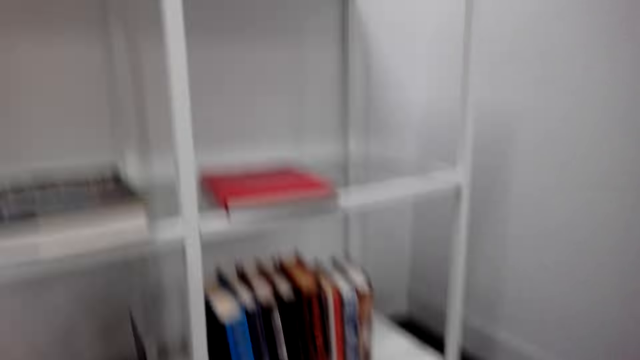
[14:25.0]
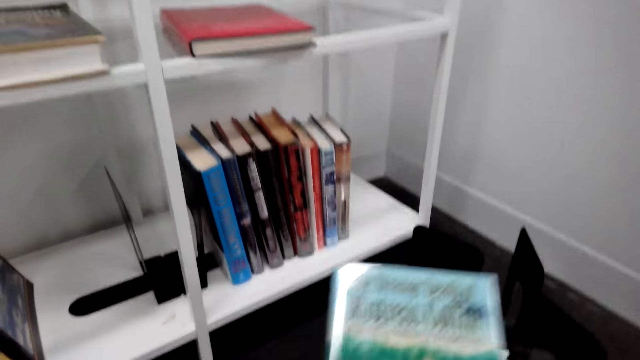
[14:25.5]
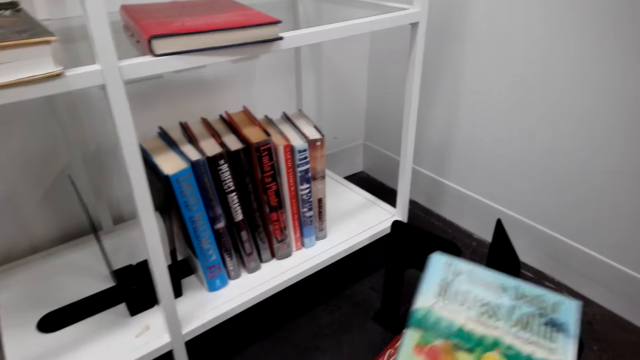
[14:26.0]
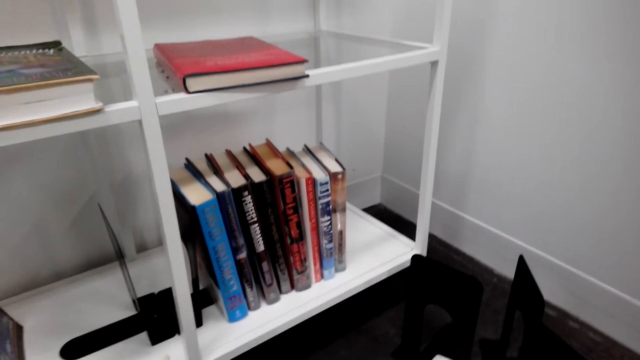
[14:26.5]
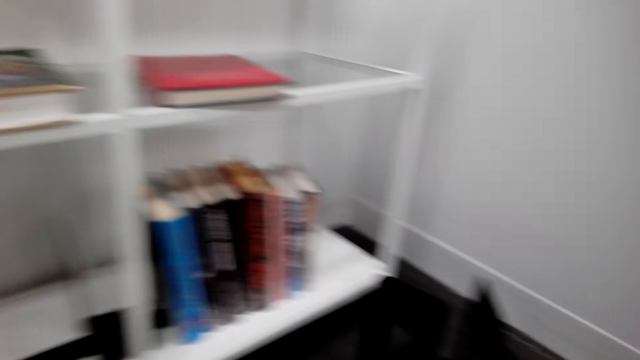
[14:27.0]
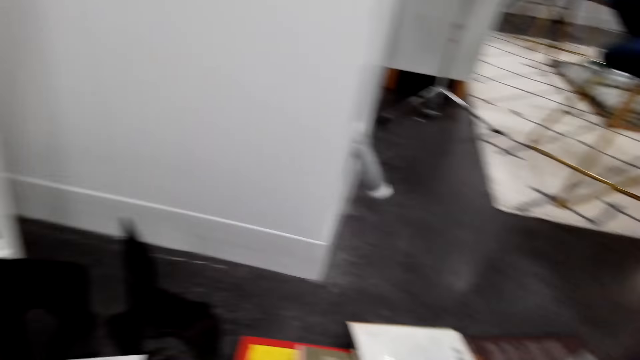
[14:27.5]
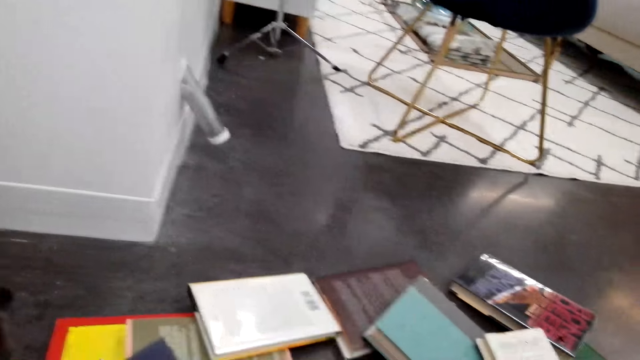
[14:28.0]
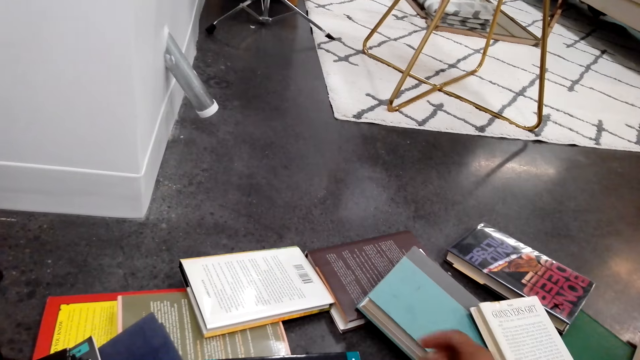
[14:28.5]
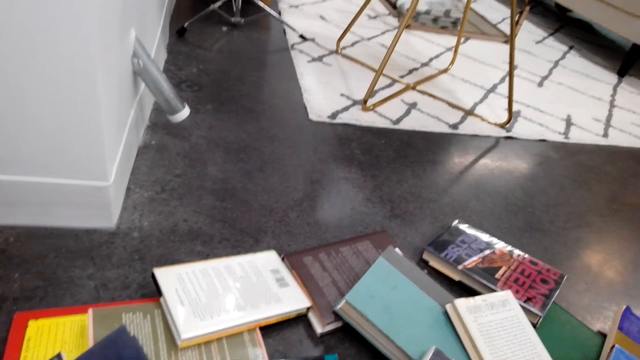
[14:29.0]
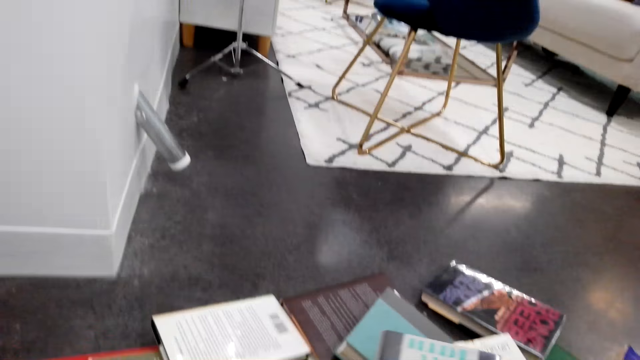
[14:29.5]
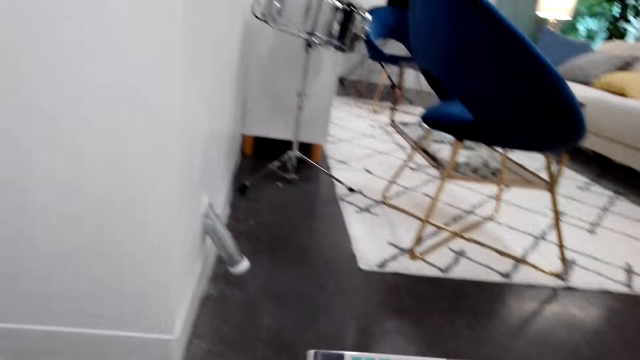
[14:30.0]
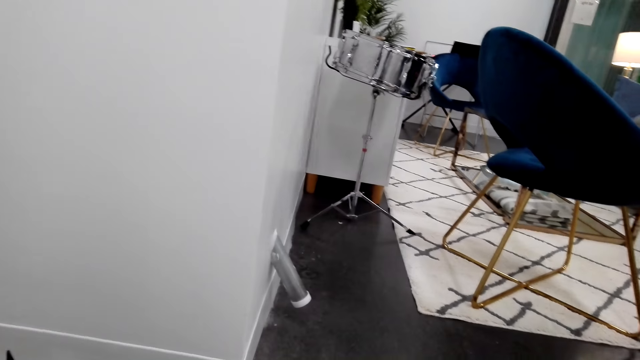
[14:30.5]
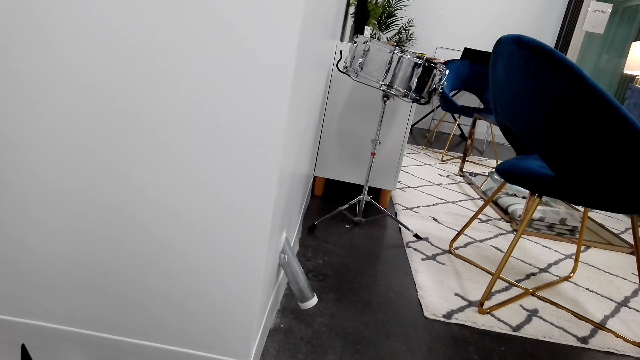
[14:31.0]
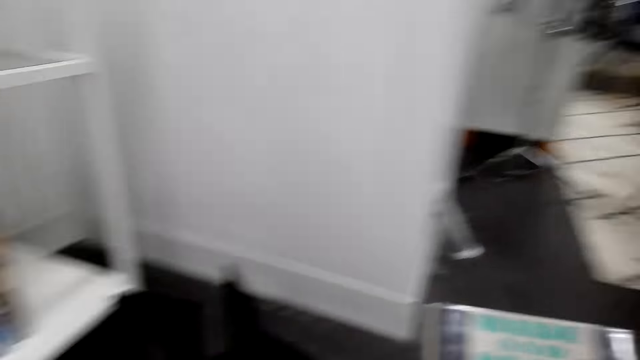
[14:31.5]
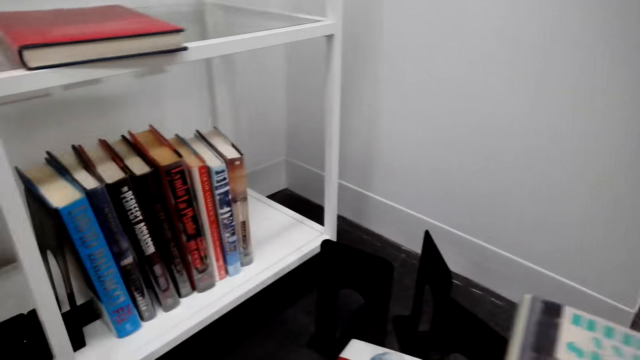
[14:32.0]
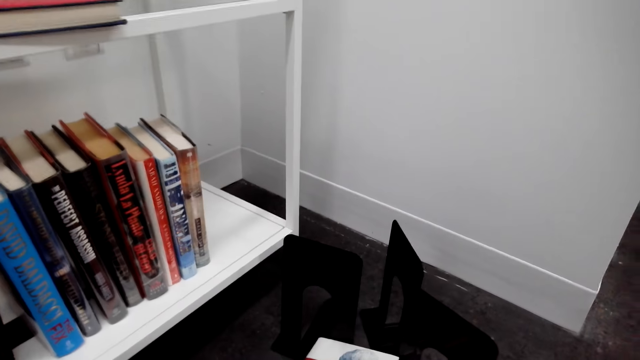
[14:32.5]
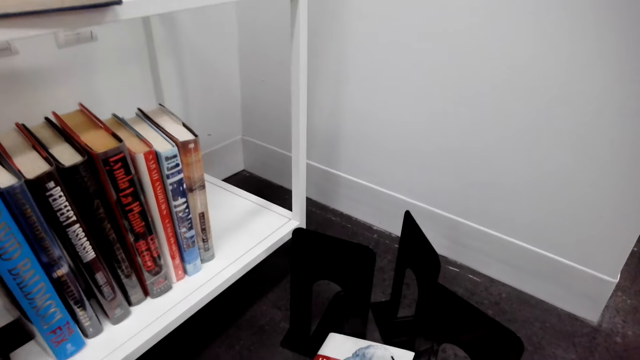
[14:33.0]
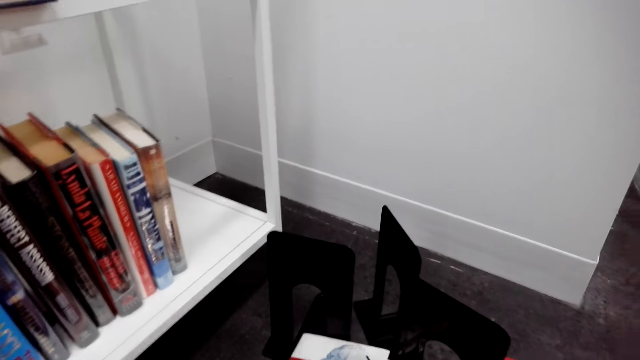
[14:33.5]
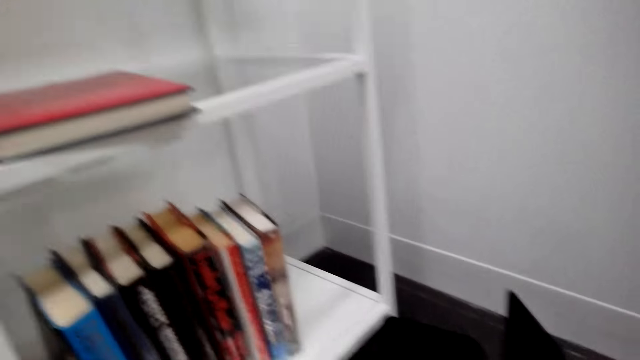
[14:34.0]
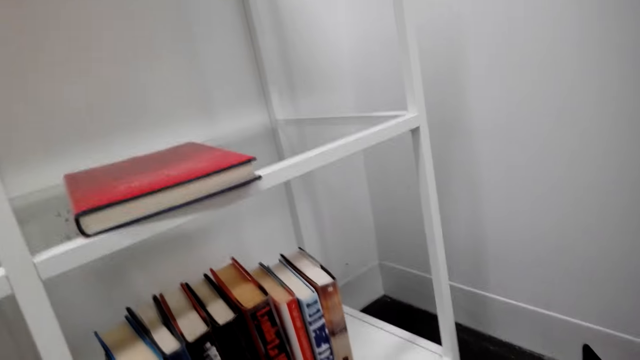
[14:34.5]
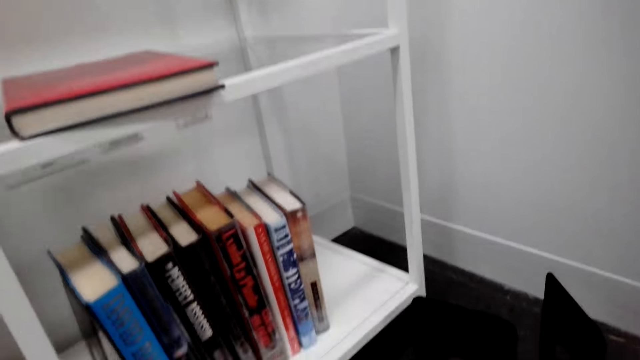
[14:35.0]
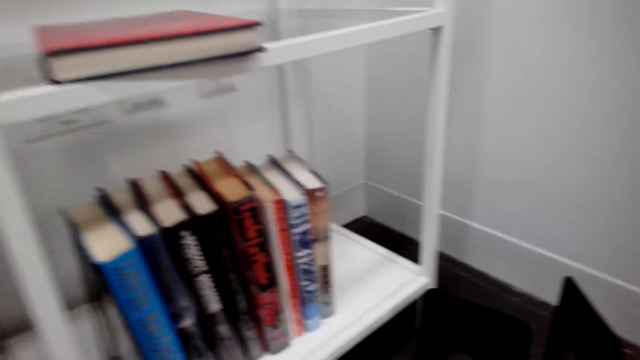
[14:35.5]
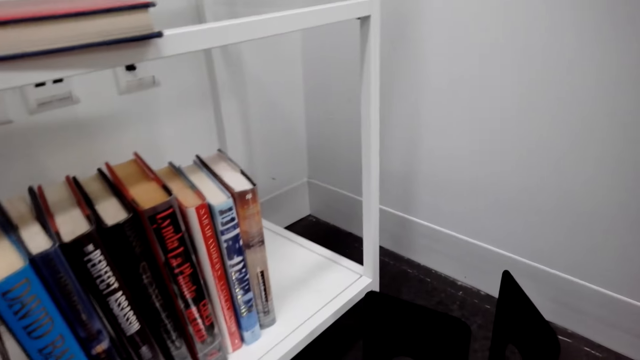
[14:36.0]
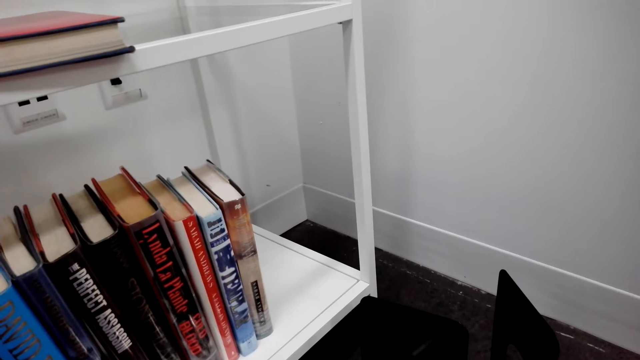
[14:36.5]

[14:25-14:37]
The camera wearer takes a book on the floor. They put the book on top of other books. They do something.

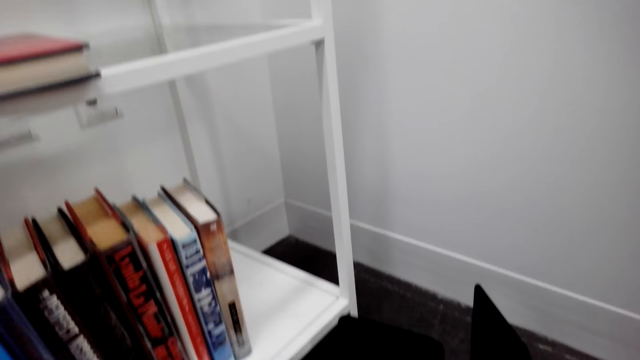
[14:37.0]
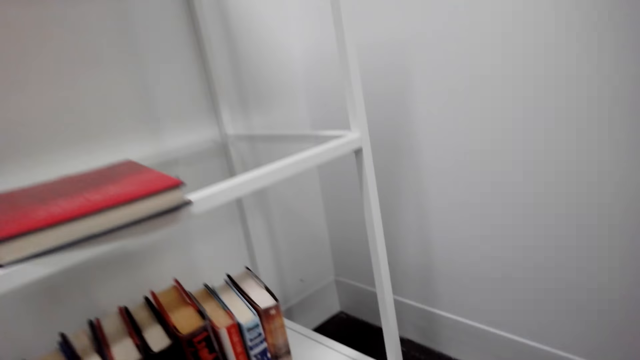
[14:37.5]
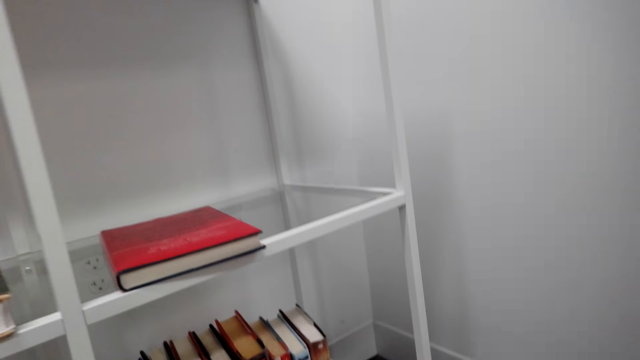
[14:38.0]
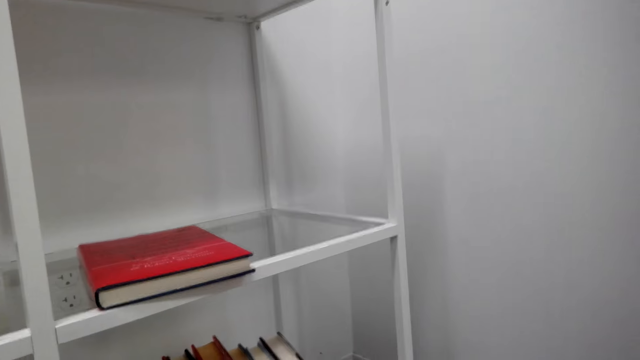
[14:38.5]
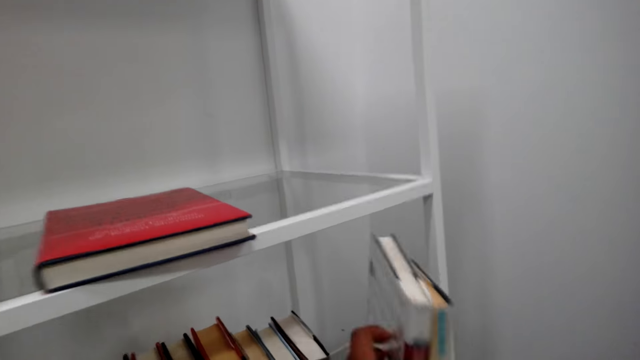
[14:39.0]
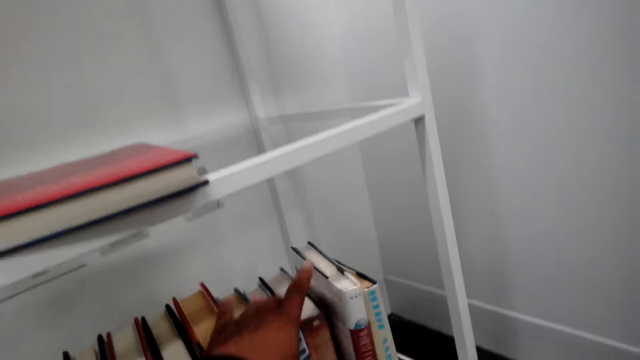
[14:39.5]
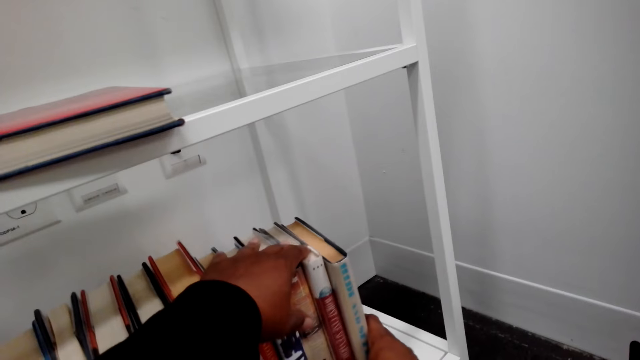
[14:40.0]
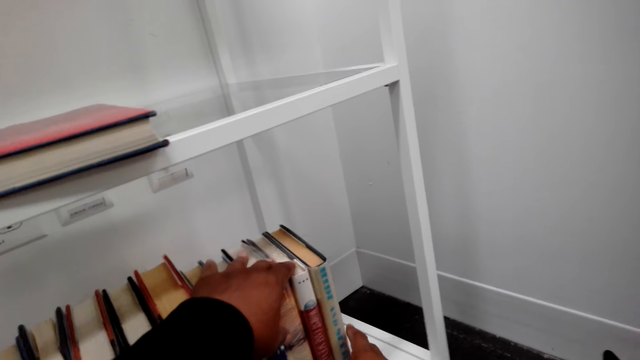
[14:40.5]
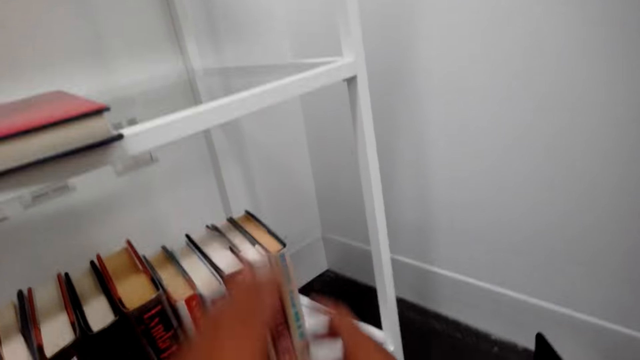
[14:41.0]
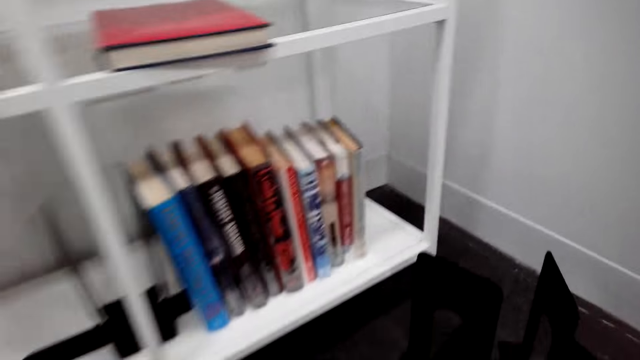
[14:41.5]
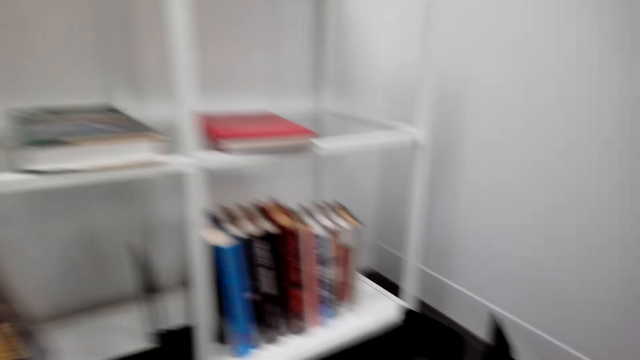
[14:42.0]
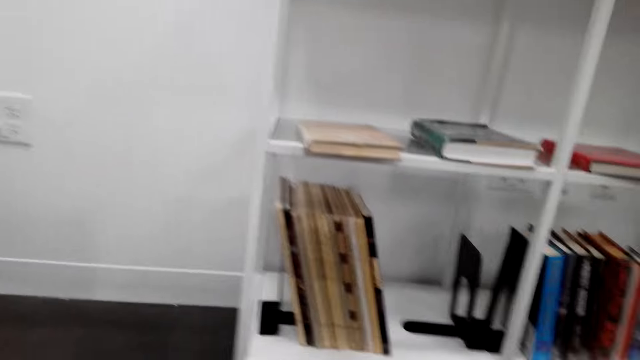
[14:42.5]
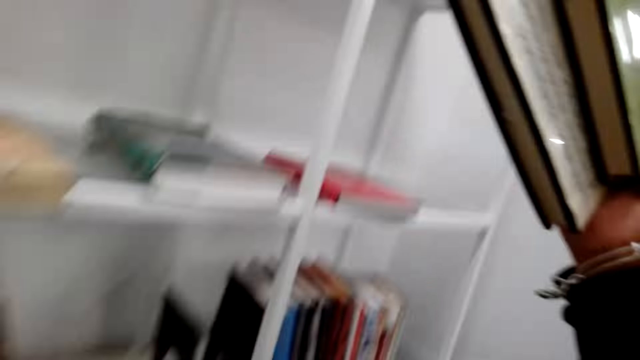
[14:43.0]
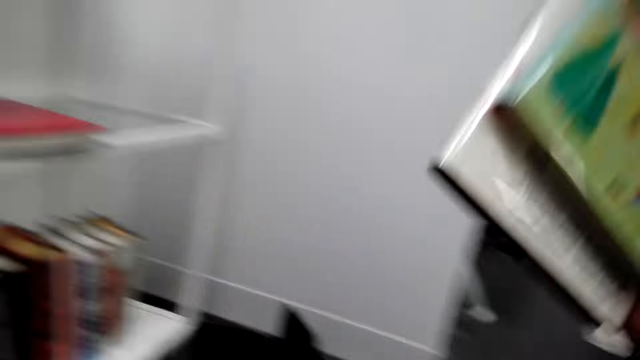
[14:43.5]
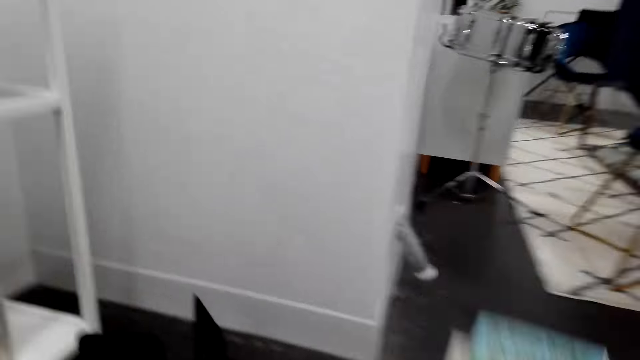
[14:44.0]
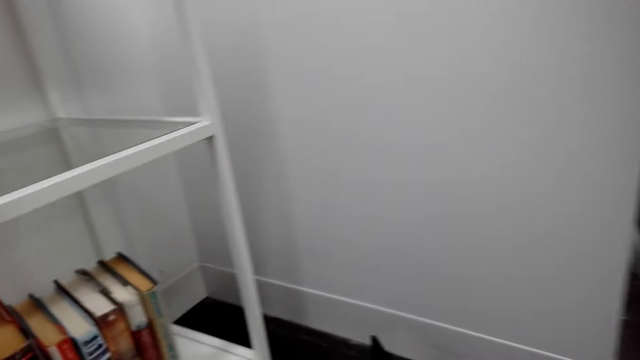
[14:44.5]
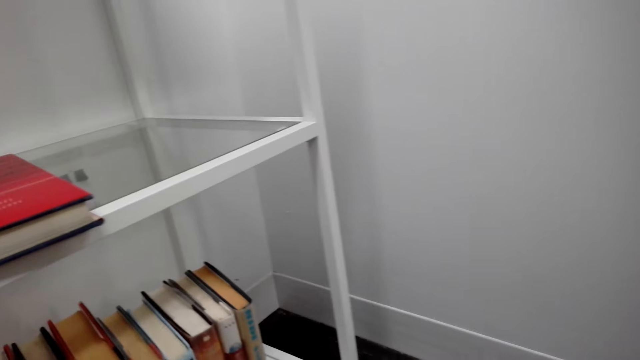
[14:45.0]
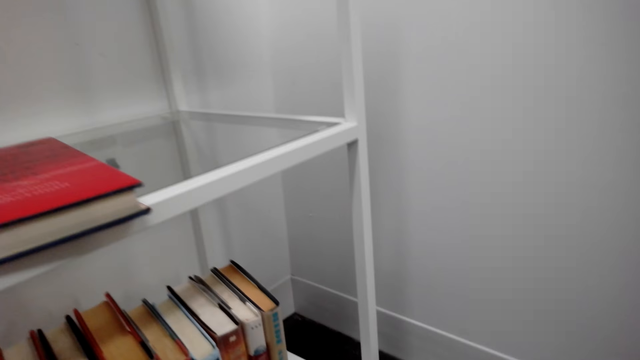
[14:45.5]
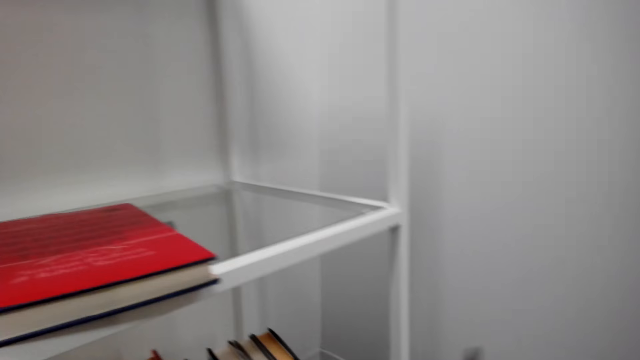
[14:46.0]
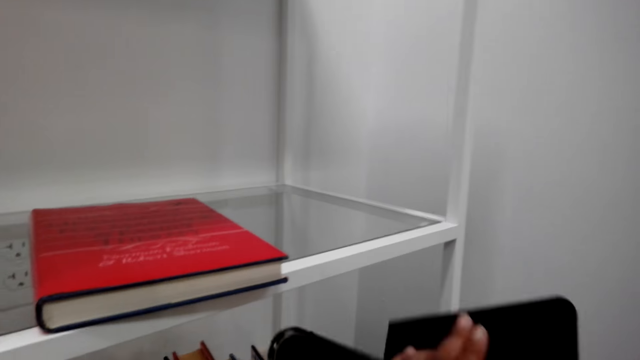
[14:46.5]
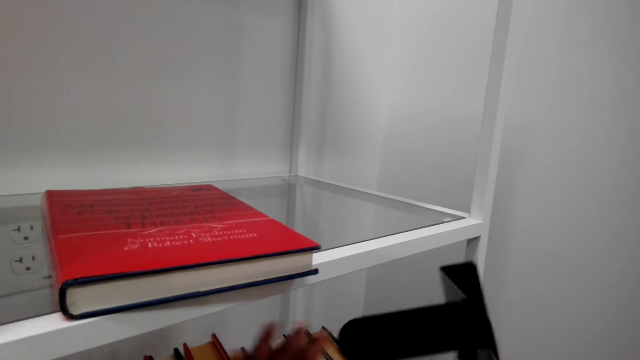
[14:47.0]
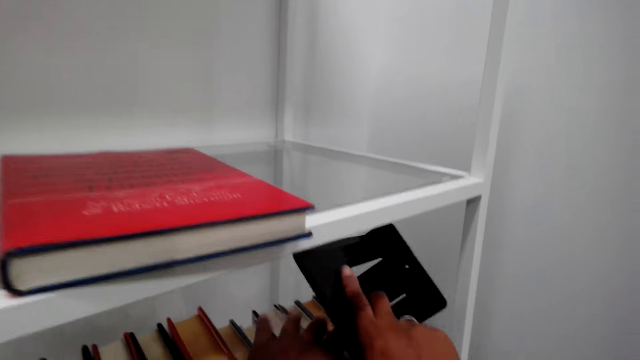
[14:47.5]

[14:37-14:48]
The camera wearer puts the books on the shelf. They arrange the books in the shelf. They lift the books up. They hold the books.
